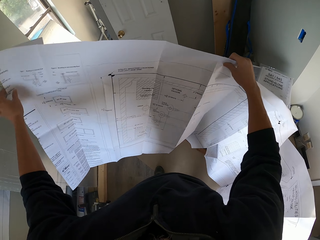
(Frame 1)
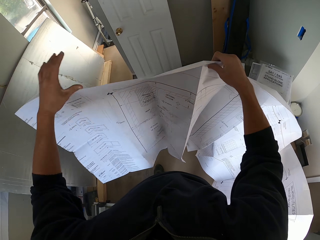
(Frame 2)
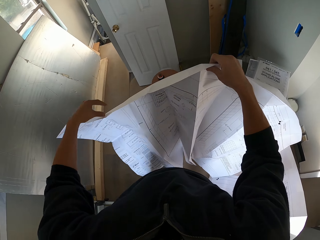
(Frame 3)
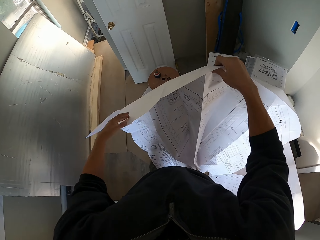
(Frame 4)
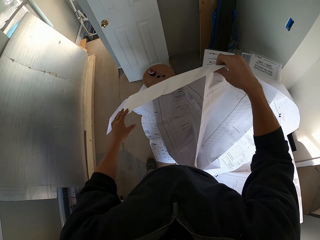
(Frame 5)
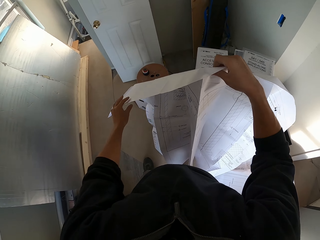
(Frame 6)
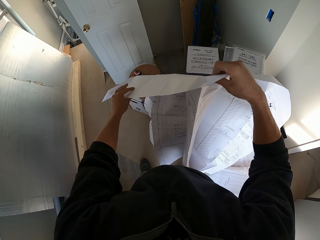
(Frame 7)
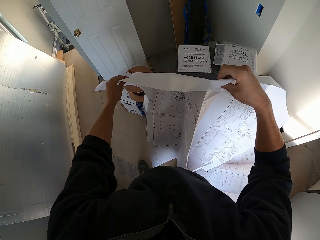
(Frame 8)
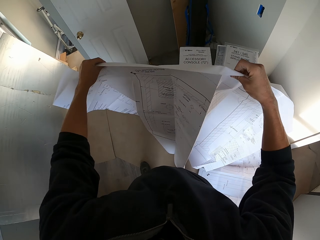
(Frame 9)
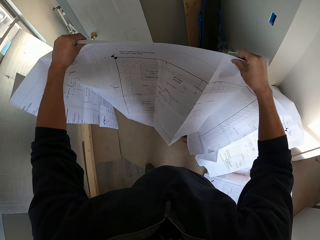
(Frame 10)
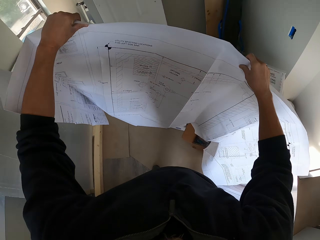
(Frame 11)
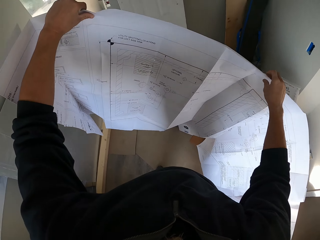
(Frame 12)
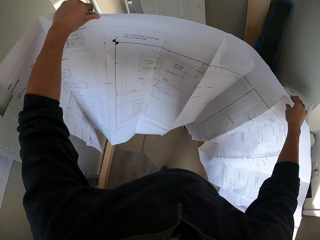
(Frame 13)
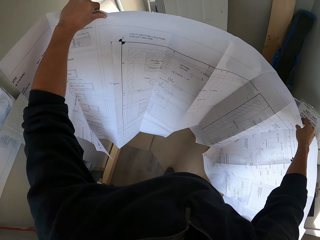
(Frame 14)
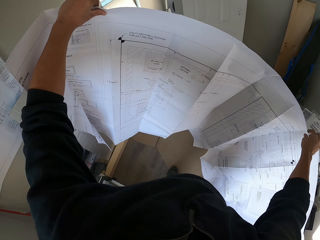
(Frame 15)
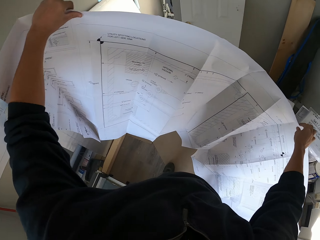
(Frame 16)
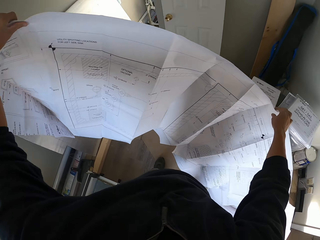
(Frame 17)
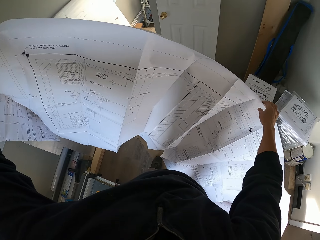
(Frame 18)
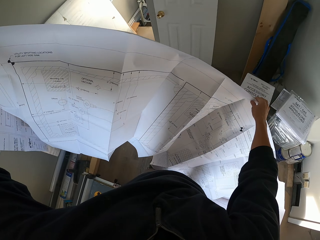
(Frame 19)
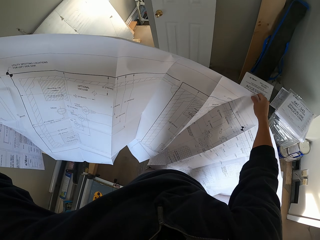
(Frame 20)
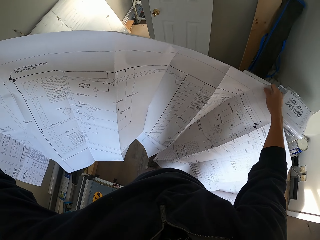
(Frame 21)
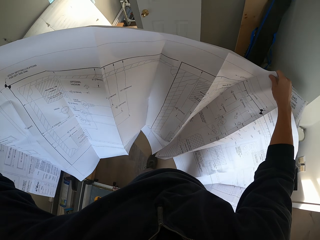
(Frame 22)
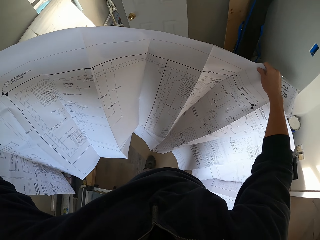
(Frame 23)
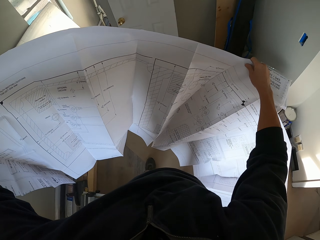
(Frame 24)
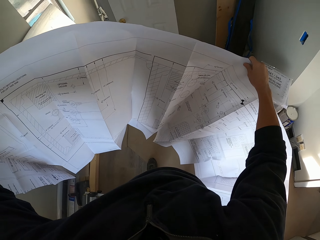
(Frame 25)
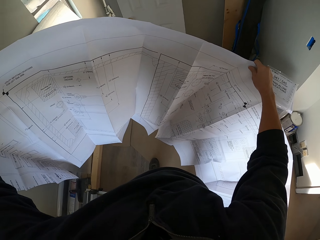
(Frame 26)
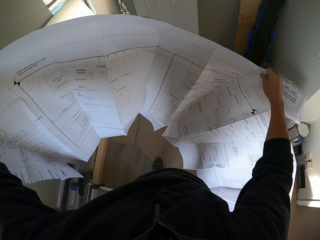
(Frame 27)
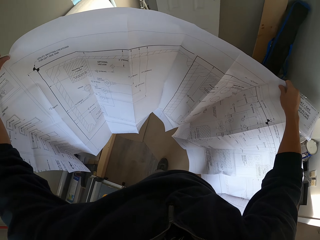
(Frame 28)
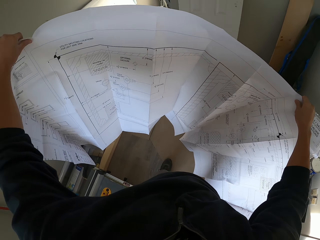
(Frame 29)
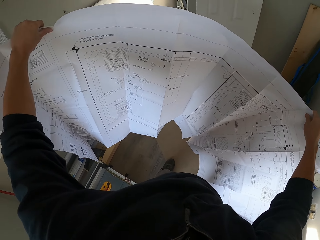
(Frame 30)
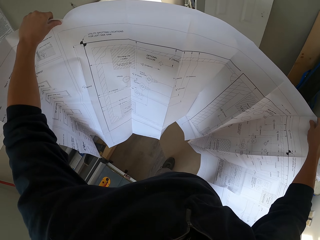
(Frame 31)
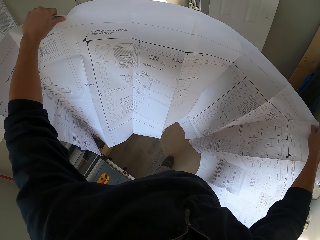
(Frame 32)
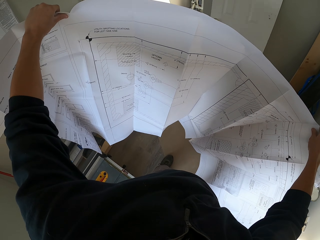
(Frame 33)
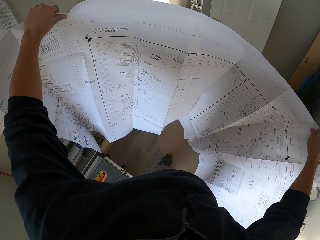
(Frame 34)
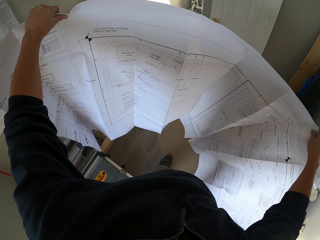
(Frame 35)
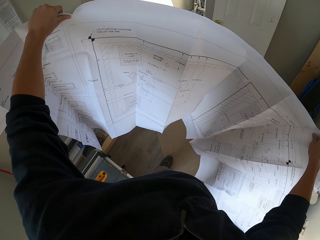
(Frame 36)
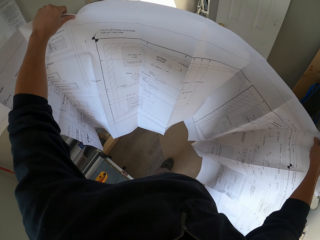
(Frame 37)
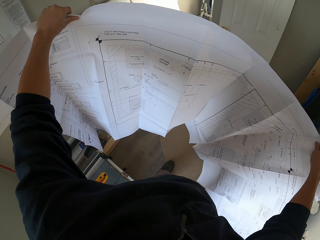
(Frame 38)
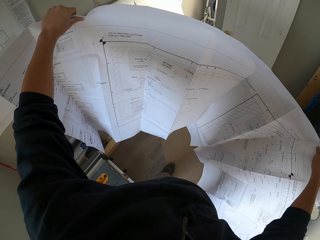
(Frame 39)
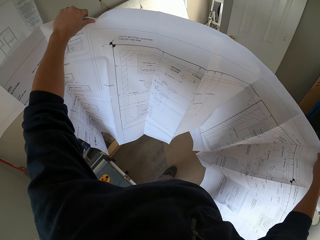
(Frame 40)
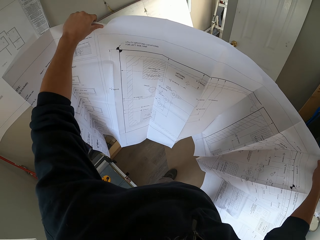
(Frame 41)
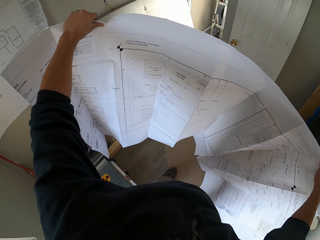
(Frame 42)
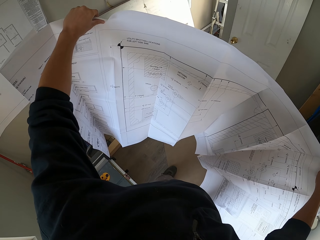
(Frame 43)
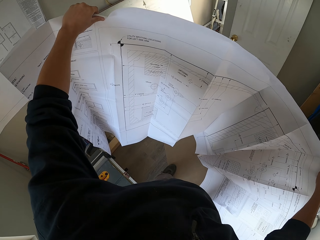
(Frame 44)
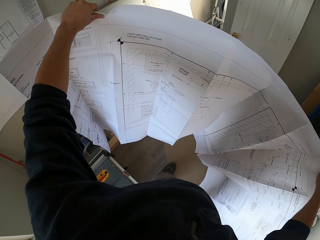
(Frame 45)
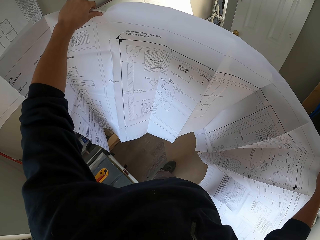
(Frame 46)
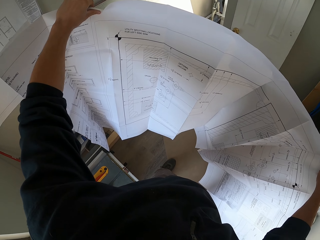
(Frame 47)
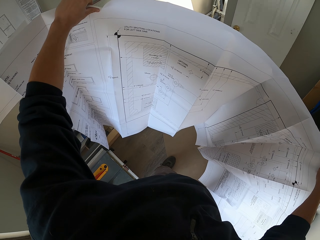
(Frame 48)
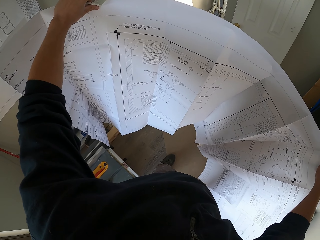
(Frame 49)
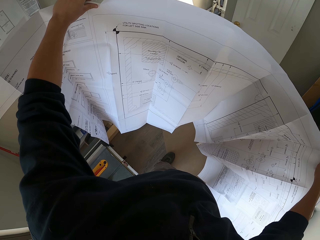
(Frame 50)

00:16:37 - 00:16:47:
The camera wearer drops the manual. He holds the manual with both his hands. He stares at the manual.

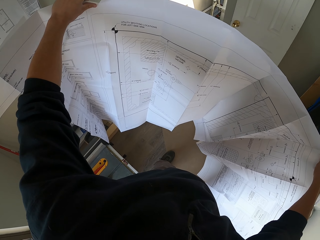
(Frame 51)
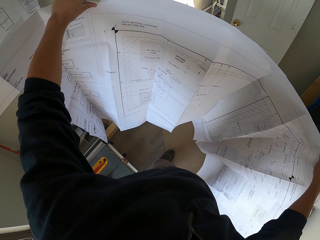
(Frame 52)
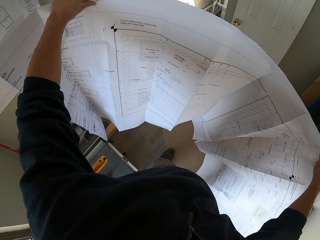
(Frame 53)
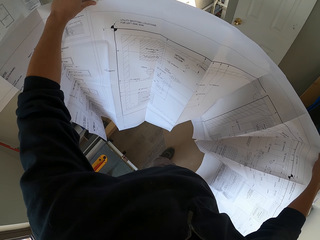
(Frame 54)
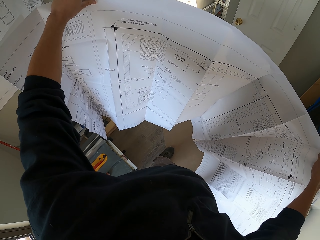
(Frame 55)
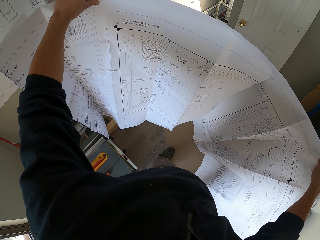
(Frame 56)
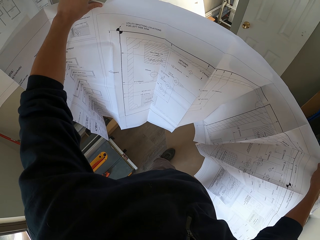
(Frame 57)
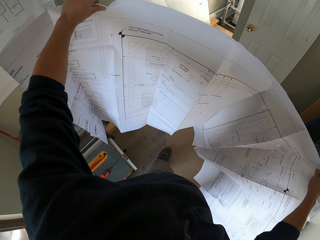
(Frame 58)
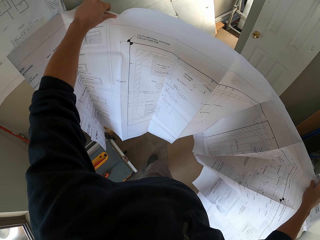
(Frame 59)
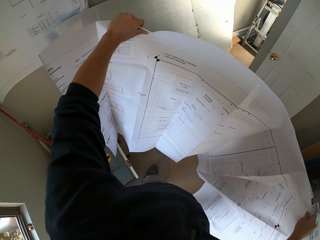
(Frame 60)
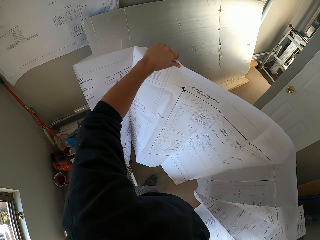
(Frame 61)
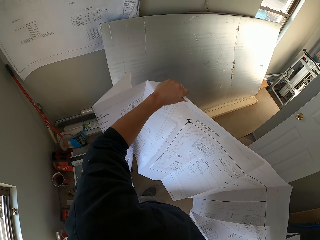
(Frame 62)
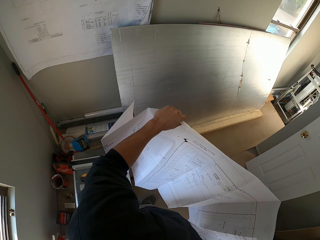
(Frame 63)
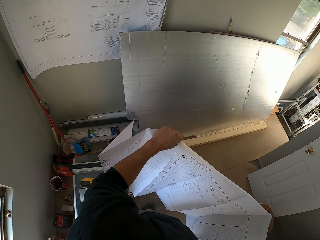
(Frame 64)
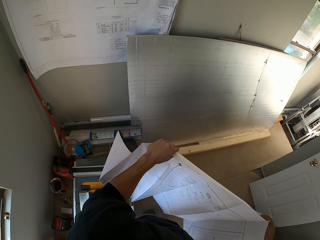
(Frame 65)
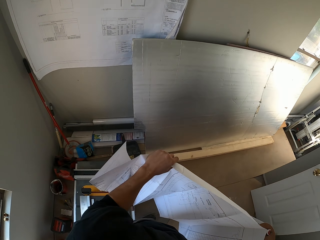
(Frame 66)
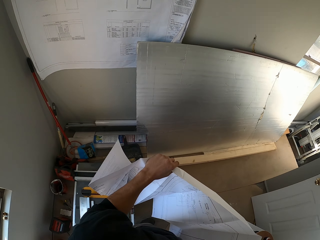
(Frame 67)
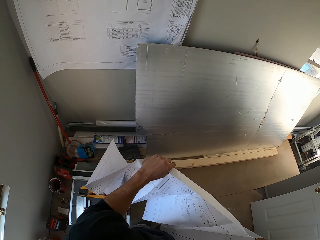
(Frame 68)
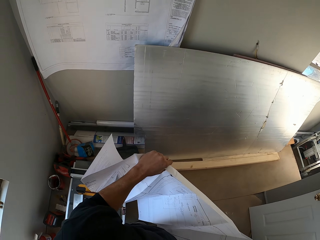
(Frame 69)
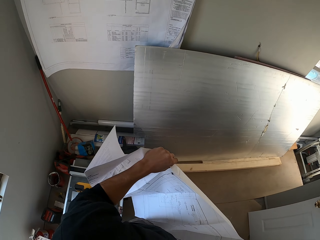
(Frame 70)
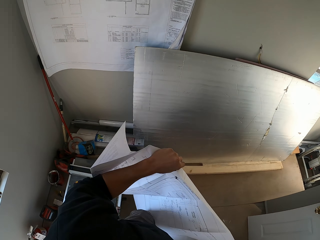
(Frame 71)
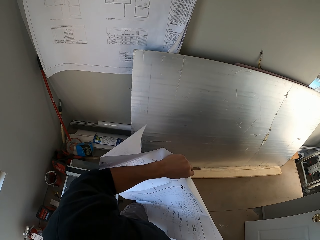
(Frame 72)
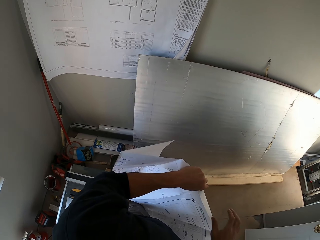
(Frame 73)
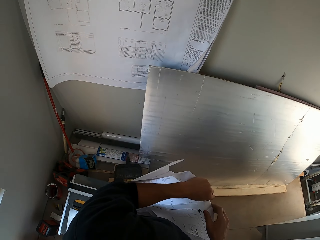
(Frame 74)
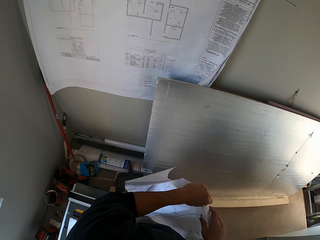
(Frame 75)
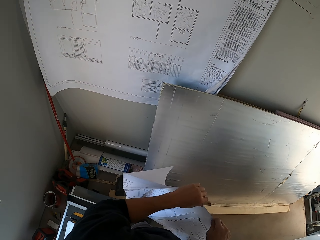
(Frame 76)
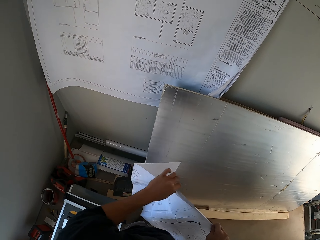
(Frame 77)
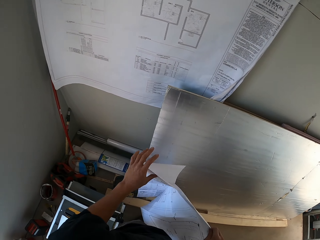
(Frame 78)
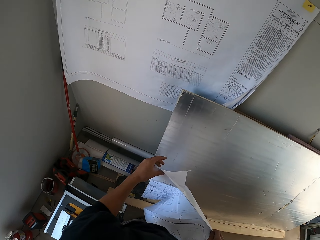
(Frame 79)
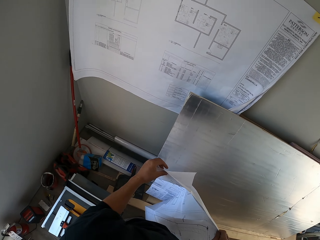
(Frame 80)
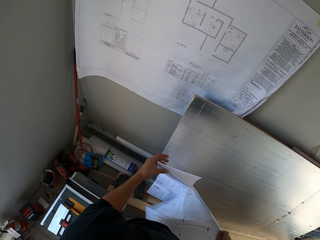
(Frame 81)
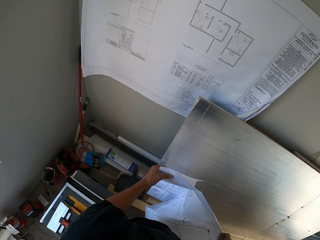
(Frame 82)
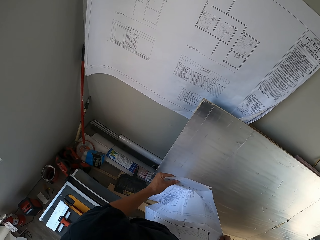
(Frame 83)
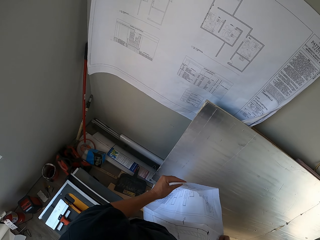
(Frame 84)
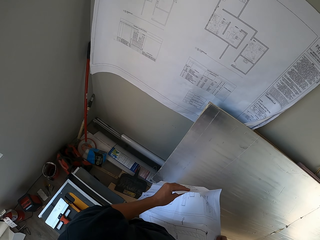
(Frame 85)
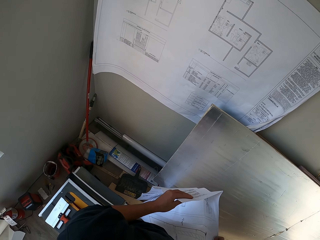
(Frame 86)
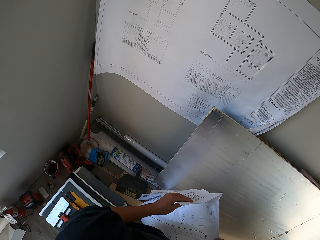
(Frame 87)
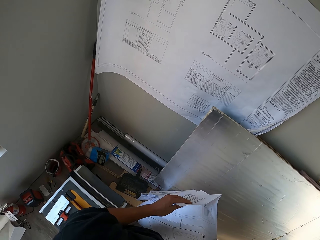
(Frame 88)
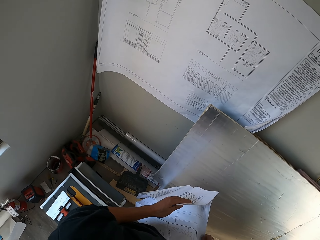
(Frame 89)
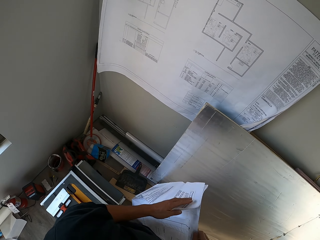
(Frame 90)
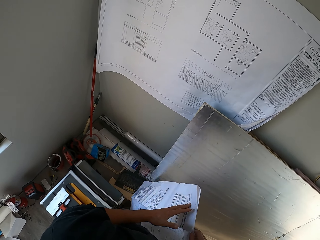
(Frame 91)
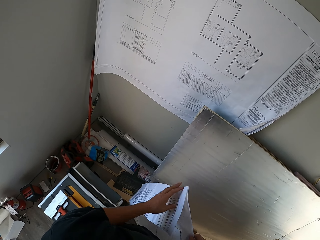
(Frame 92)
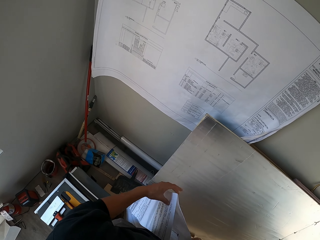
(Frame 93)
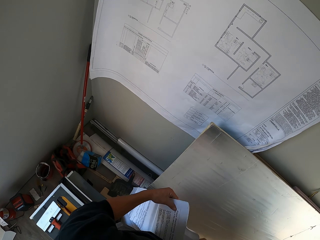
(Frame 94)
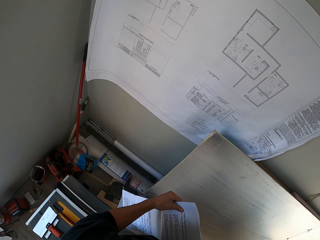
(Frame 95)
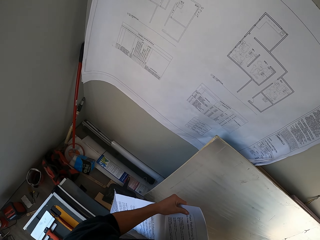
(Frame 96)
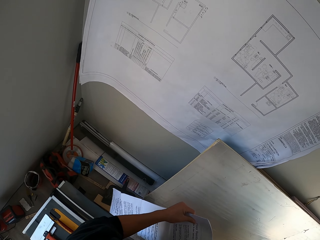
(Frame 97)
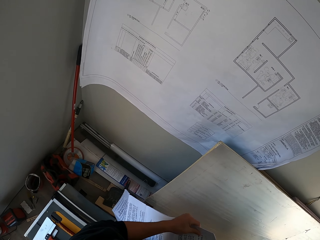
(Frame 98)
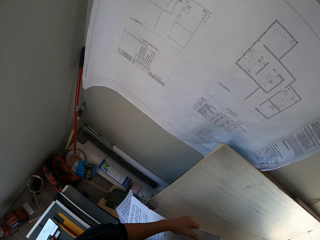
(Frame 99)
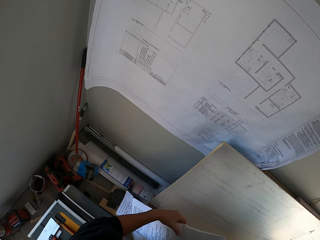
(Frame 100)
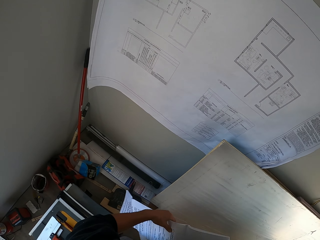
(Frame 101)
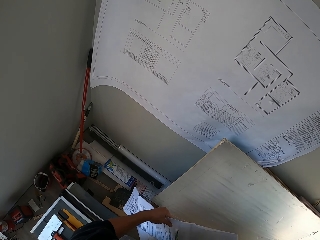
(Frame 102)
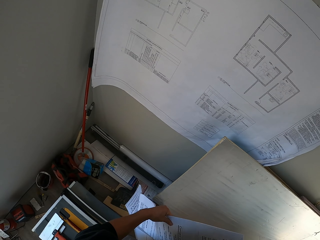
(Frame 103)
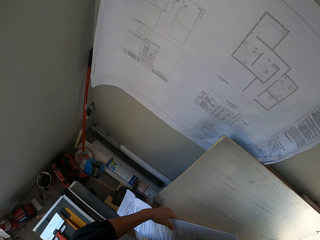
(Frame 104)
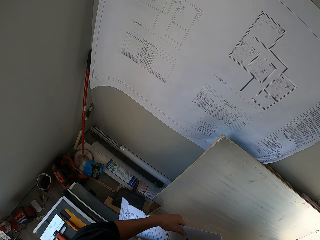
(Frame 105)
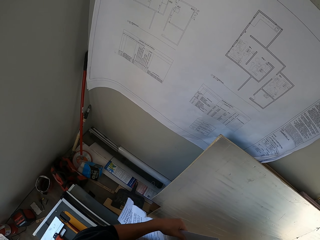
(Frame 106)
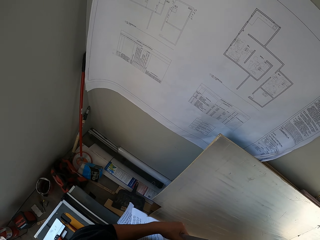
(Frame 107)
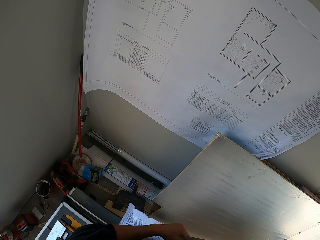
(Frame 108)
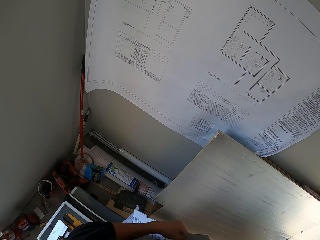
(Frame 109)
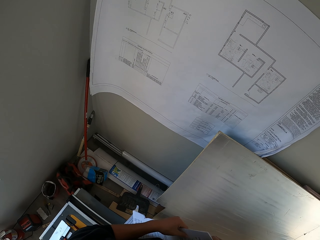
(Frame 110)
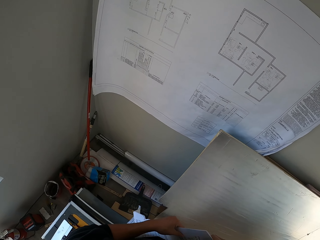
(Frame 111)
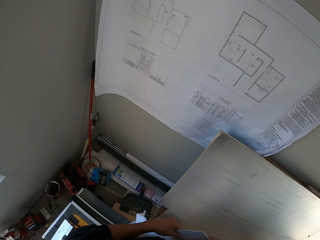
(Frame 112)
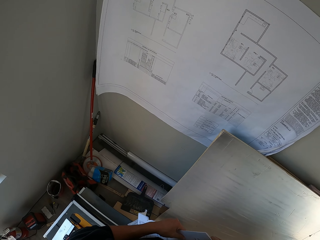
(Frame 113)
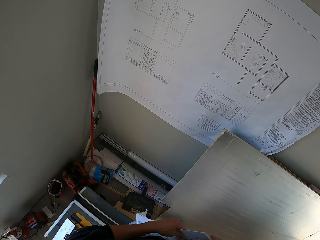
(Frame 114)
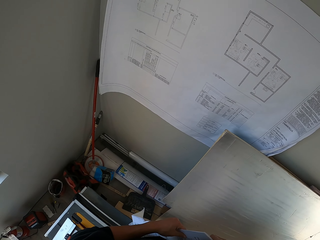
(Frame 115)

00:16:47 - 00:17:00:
The camera wearer stares at another manual. They fold the manual. They stare at another manual.
